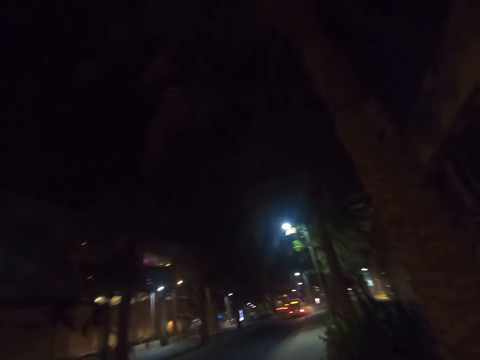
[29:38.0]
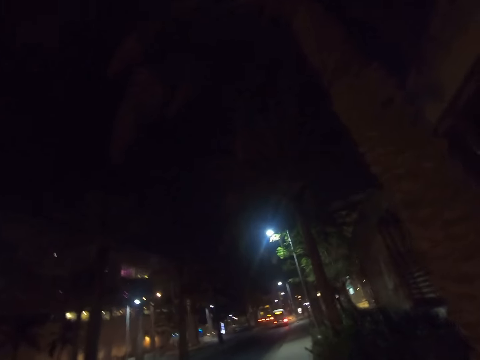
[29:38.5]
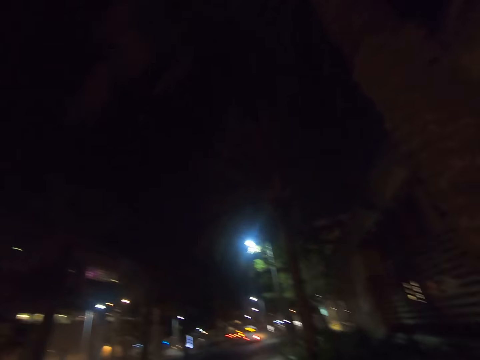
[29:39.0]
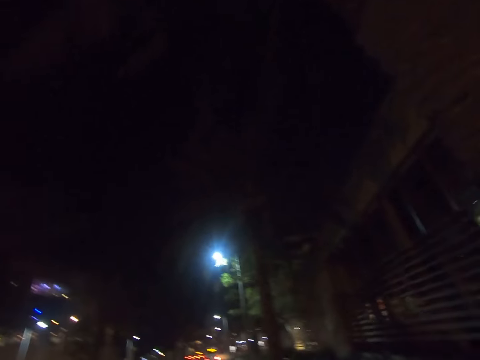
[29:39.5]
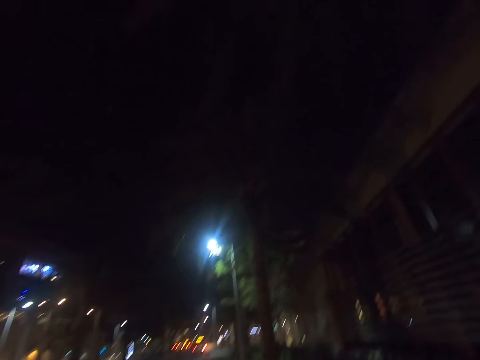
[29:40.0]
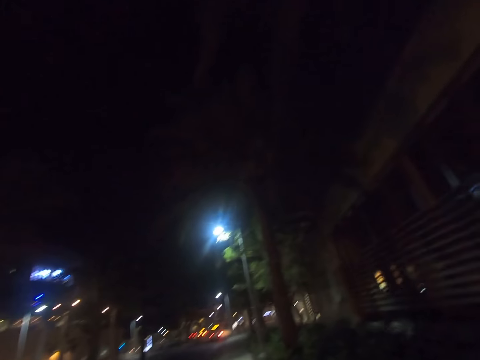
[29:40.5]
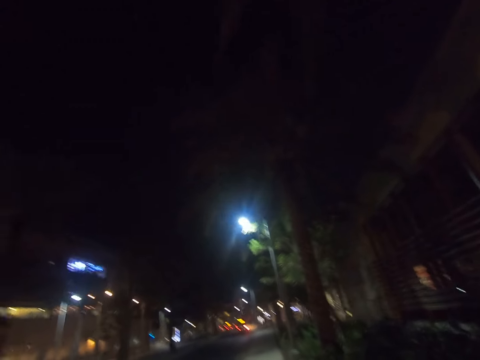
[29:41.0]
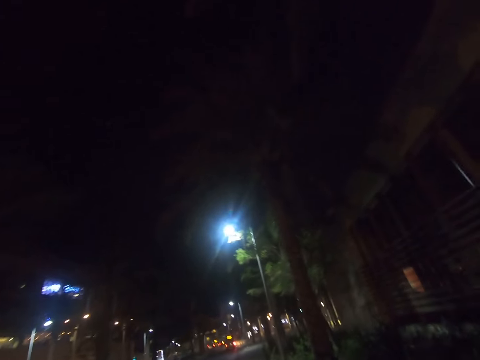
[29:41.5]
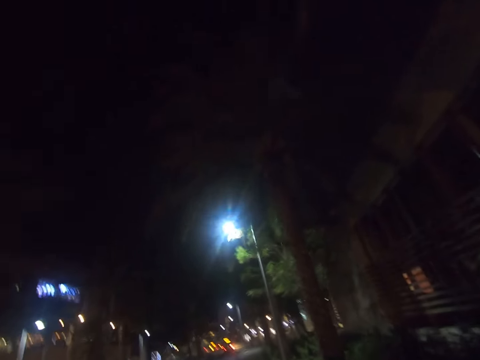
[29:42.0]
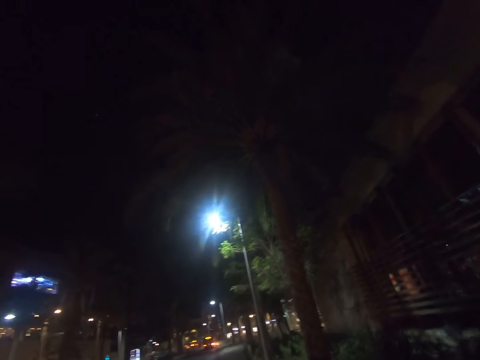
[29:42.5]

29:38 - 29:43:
The camera wearer walks on the streets.

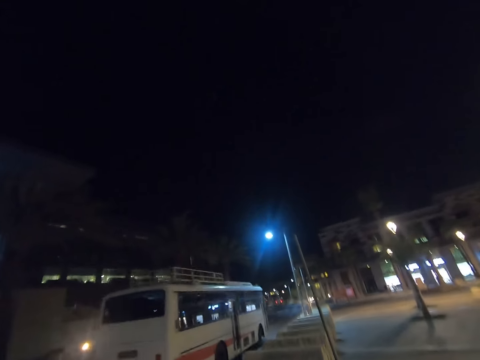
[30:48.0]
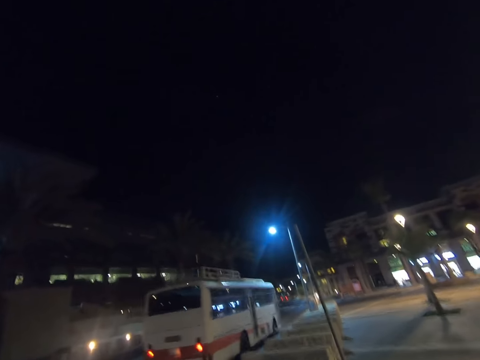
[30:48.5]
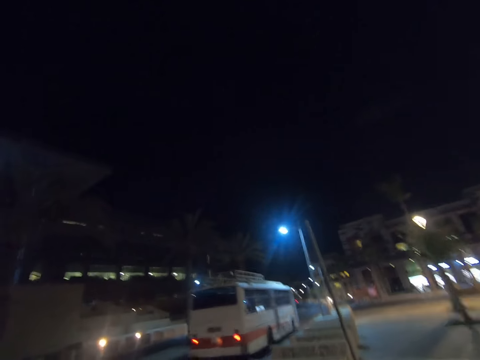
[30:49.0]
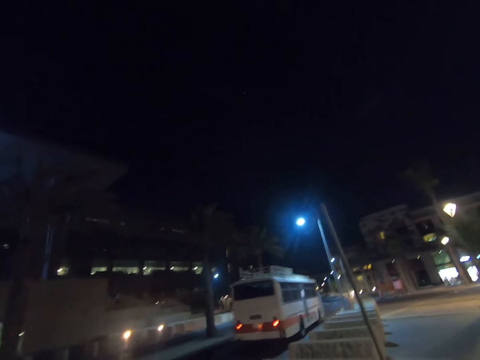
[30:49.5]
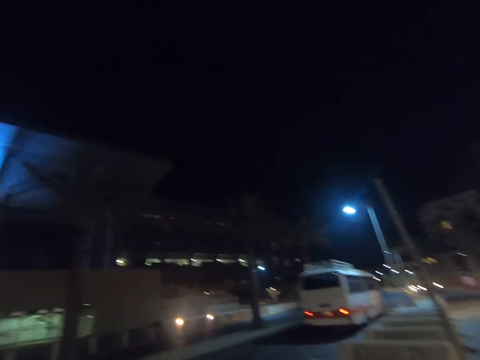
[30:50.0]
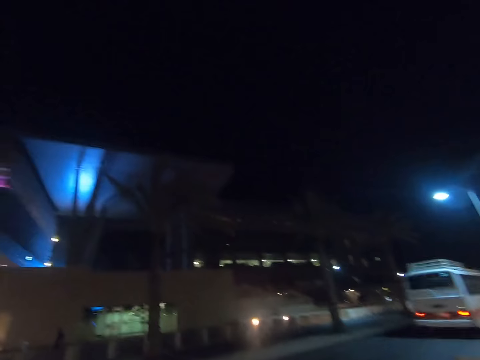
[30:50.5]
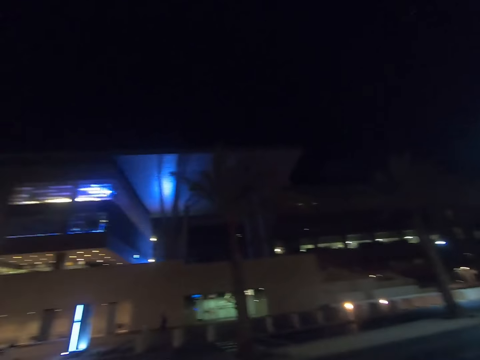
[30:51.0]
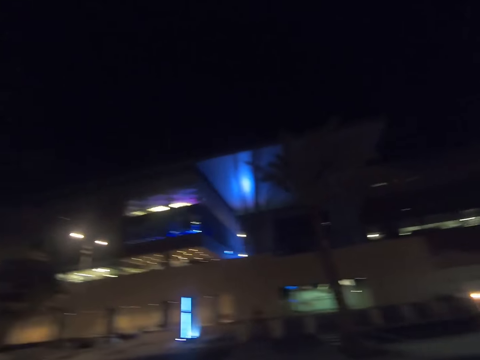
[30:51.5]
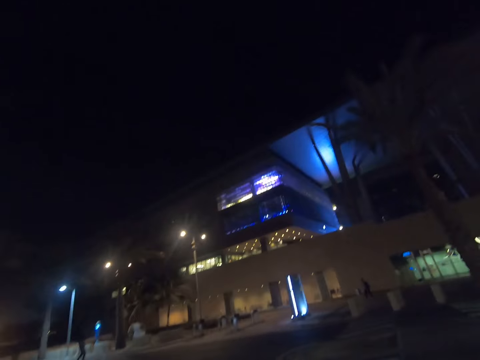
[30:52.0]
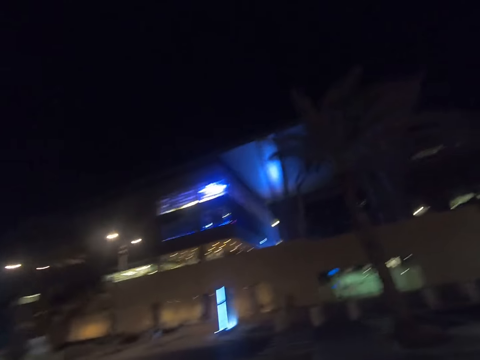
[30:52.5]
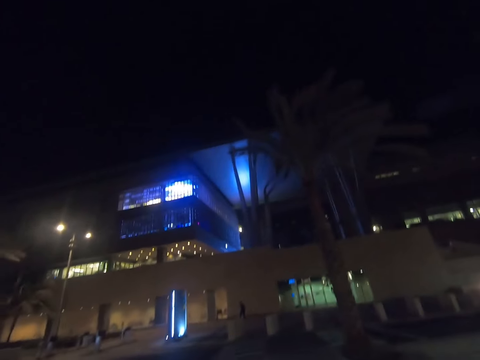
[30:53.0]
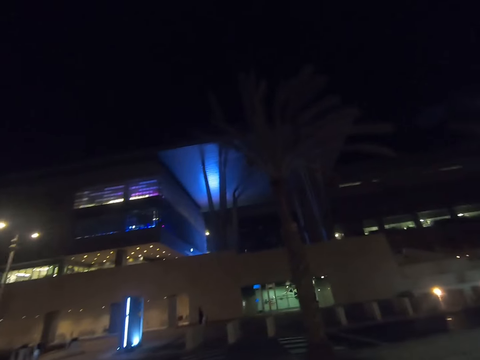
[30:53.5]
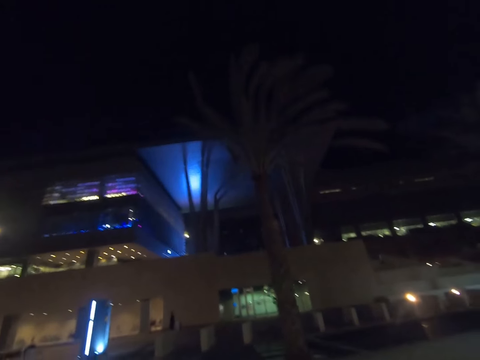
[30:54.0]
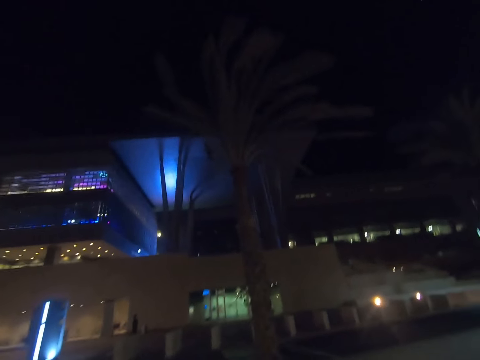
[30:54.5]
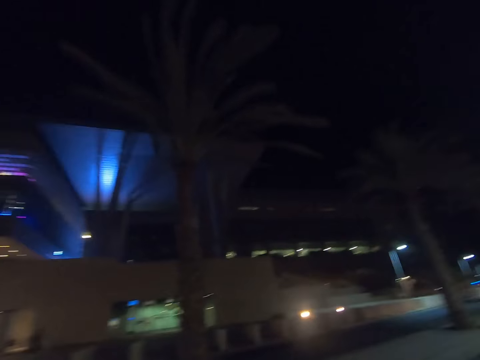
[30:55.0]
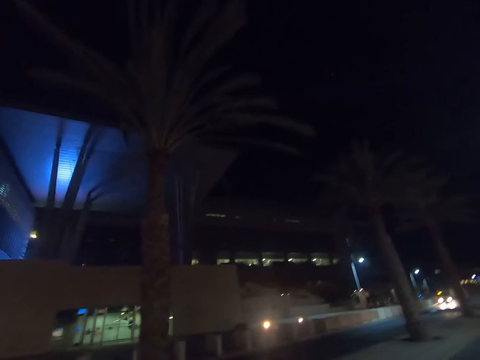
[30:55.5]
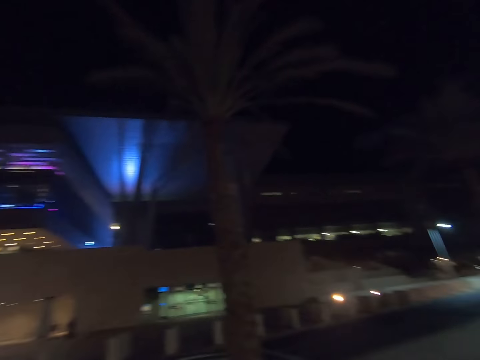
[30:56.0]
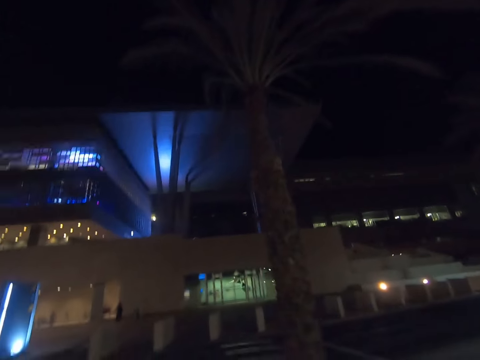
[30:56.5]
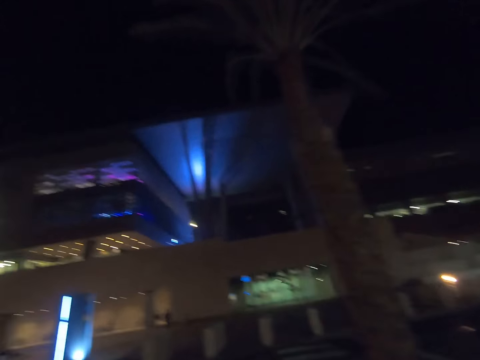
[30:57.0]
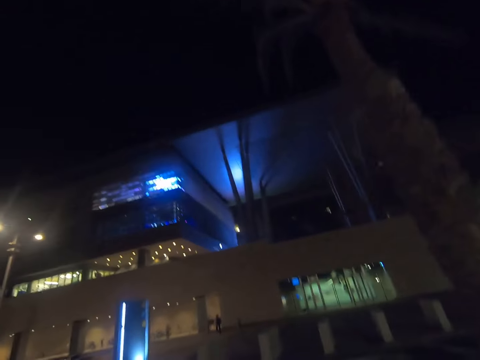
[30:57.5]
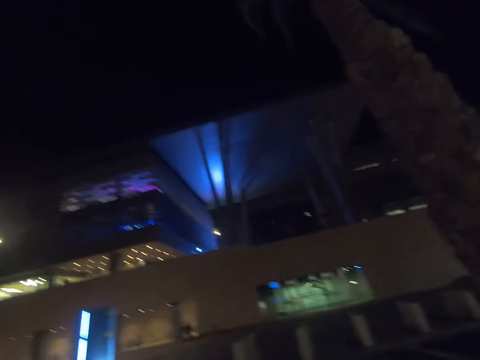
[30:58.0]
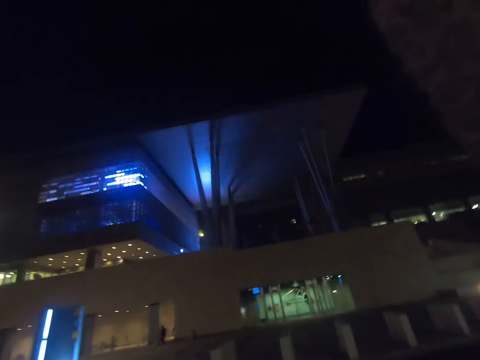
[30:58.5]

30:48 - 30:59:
The camera wearer looks around. They cross the road.

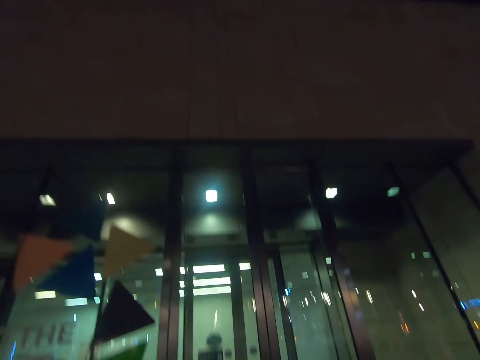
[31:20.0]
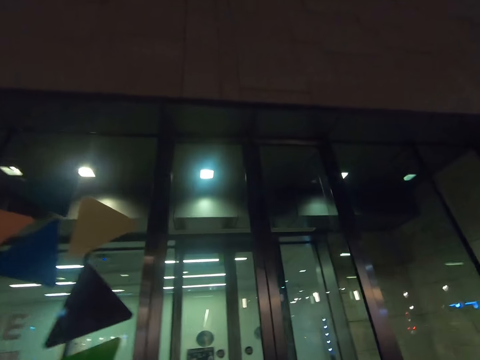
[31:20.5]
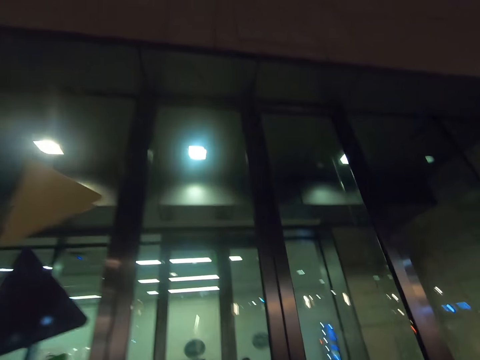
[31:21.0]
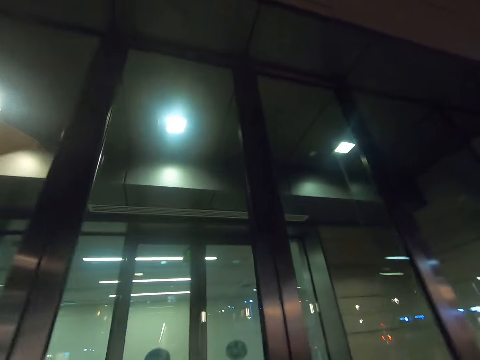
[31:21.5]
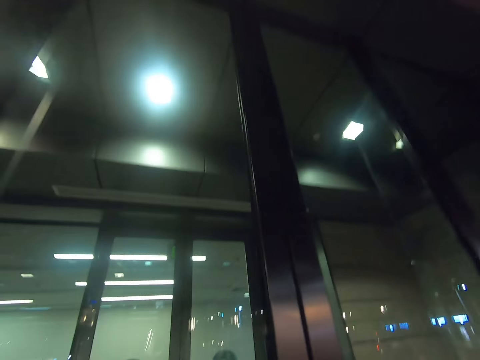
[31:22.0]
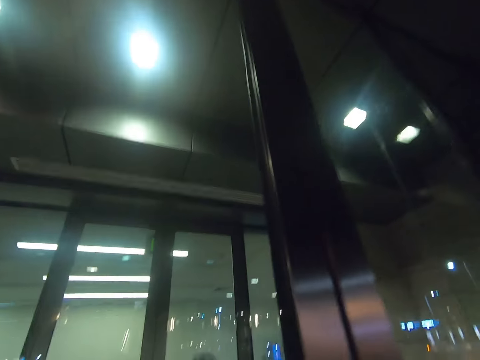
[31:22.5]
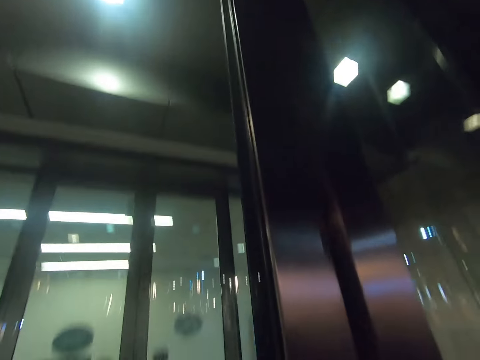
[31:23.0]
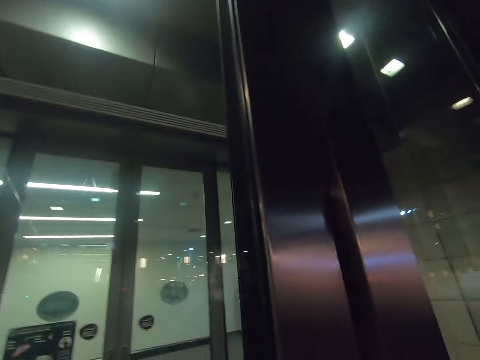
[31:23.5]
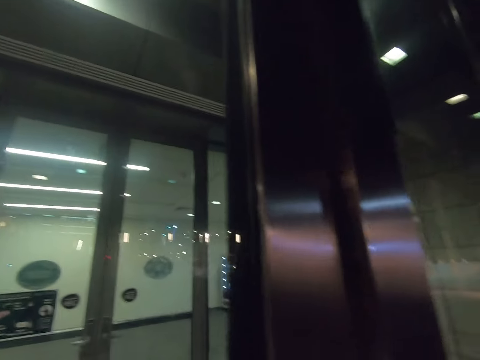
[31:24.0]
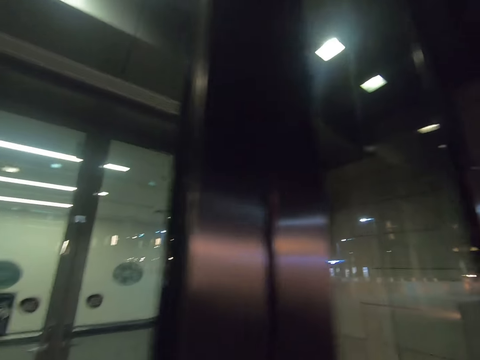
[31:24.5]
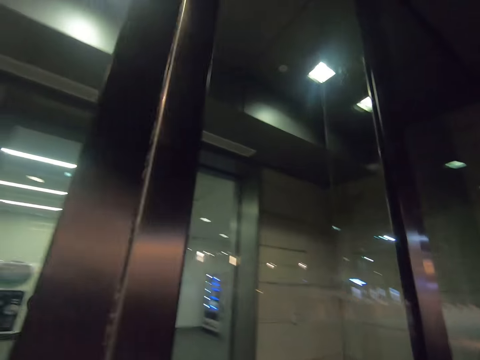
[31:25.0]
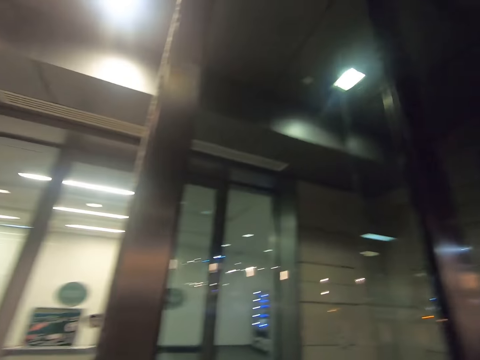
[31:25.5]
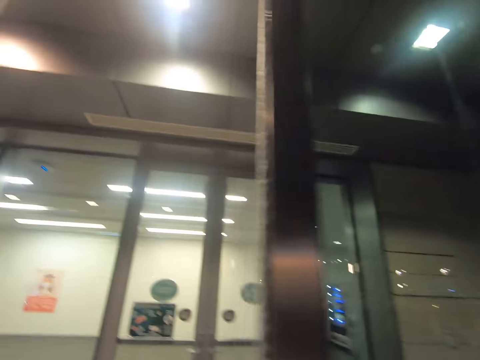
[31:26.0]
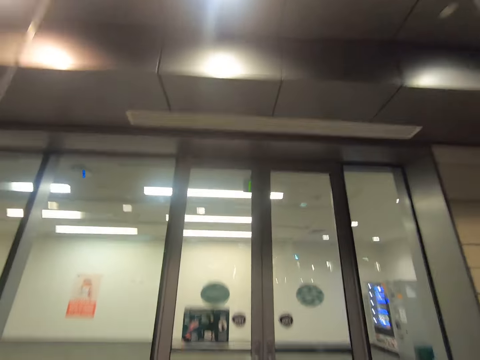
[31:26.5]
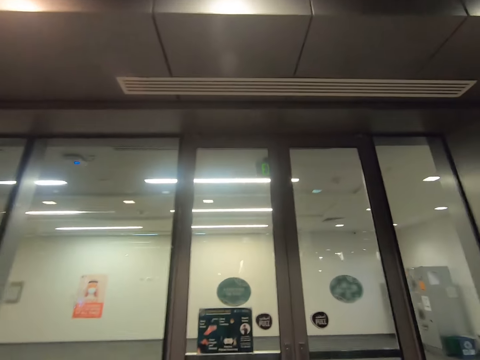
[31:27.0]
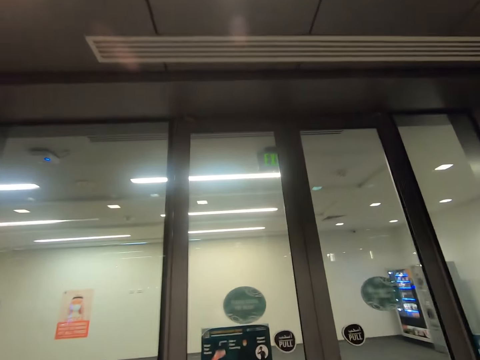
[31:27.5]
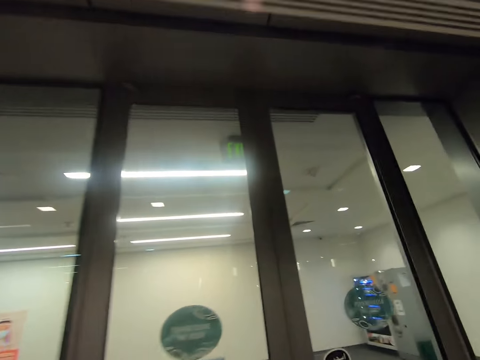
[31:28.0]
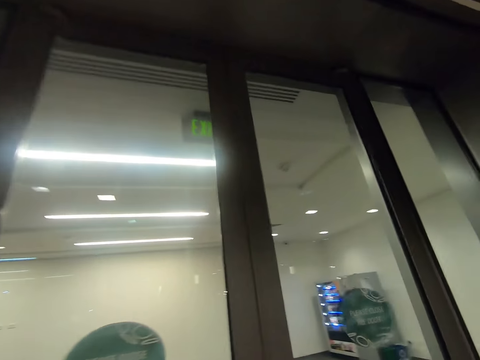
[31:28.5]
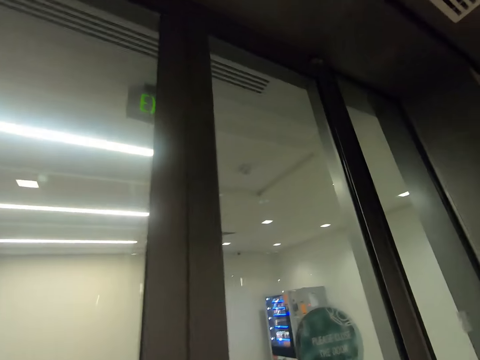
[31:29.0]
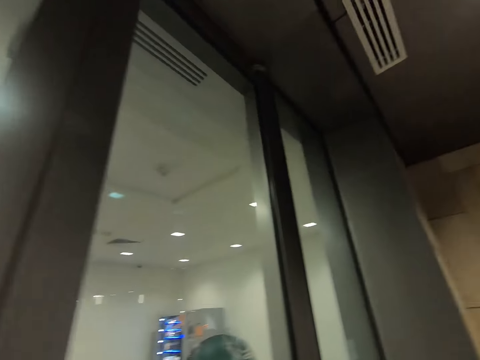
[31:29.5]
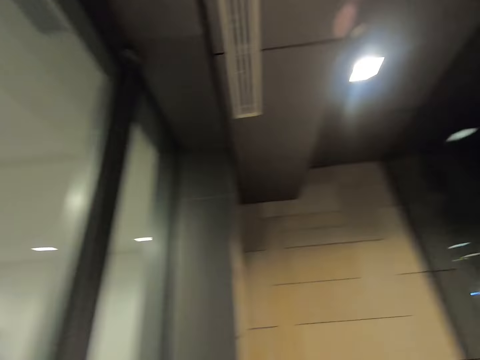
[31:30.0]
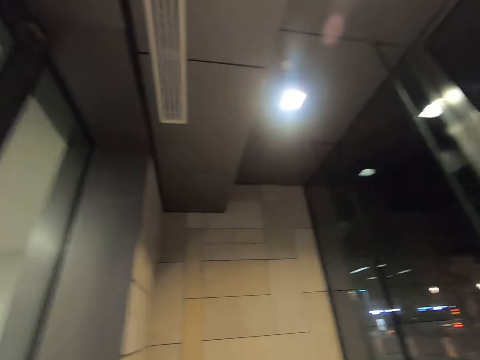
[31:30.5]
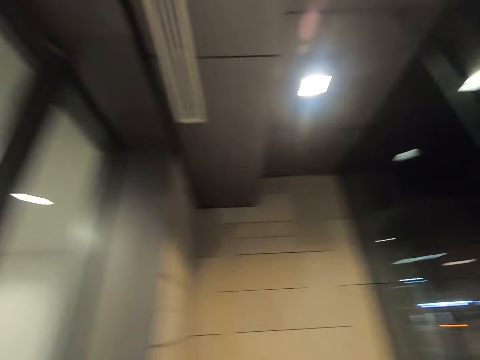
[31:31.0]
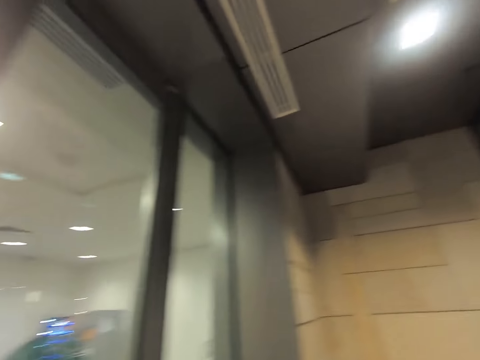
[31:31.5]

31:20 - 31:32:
The camera wearer opens the door. They enter the building.
